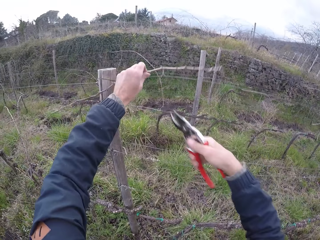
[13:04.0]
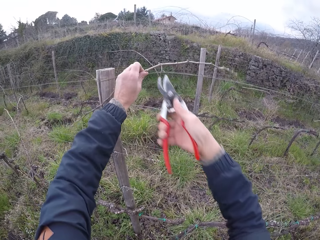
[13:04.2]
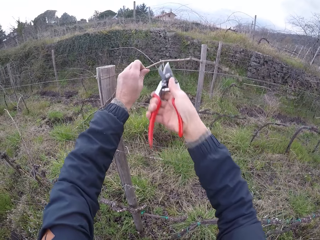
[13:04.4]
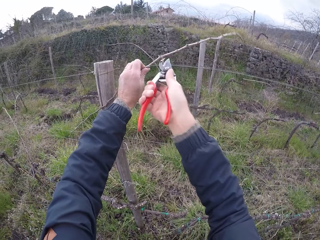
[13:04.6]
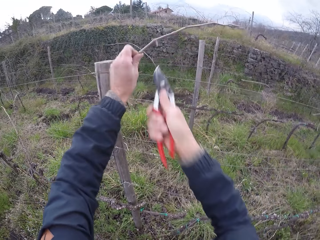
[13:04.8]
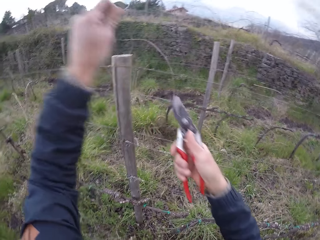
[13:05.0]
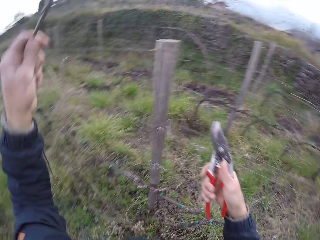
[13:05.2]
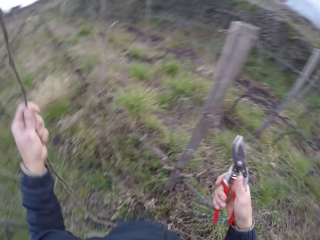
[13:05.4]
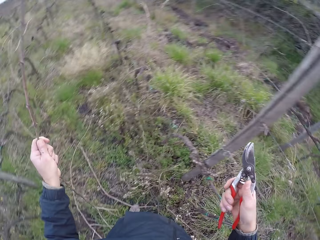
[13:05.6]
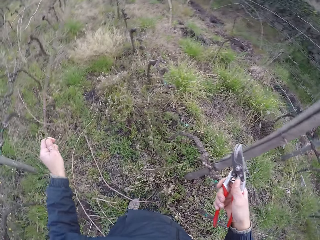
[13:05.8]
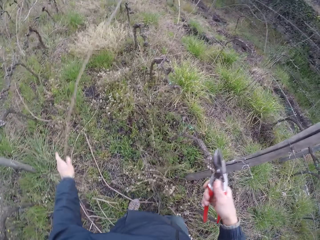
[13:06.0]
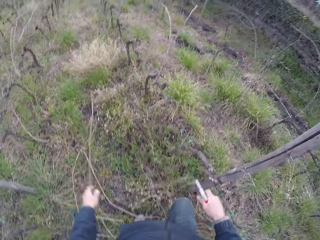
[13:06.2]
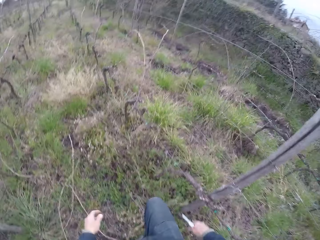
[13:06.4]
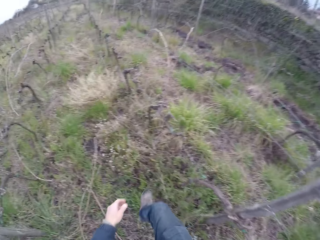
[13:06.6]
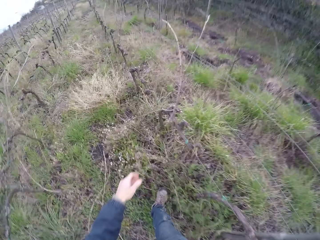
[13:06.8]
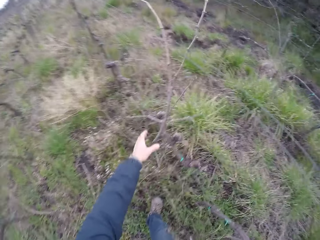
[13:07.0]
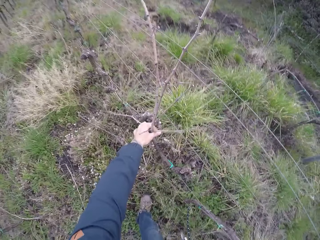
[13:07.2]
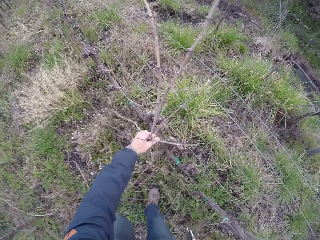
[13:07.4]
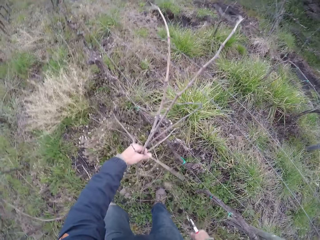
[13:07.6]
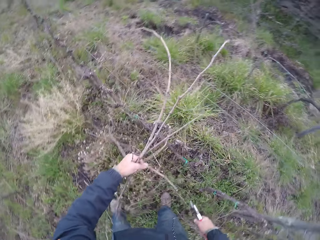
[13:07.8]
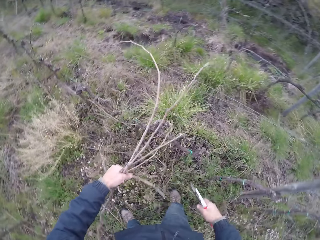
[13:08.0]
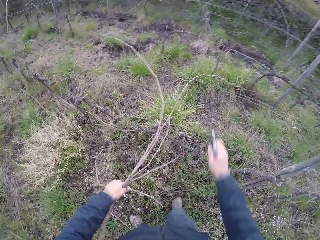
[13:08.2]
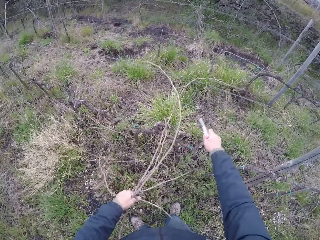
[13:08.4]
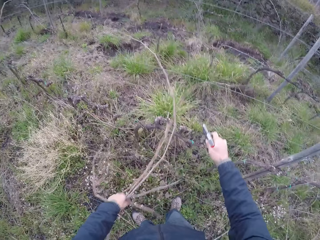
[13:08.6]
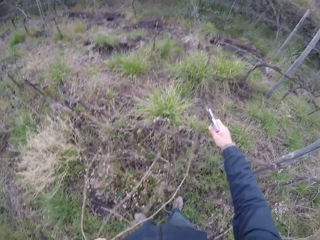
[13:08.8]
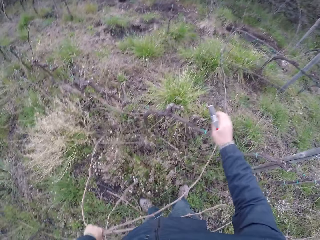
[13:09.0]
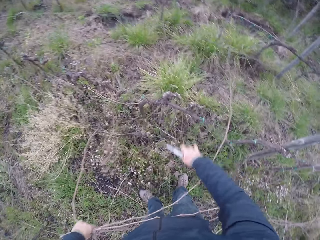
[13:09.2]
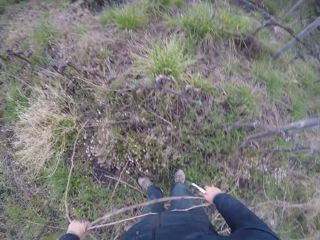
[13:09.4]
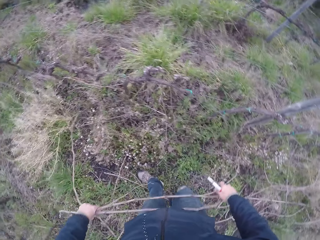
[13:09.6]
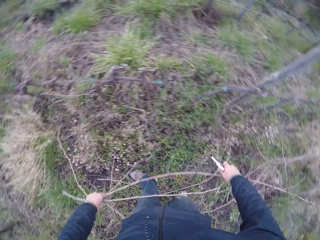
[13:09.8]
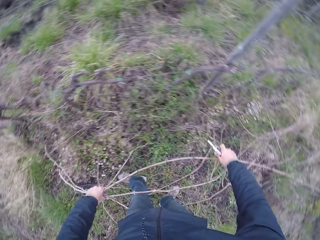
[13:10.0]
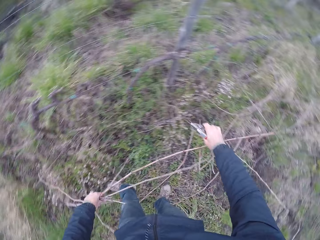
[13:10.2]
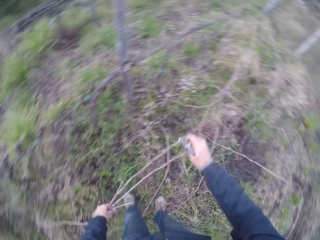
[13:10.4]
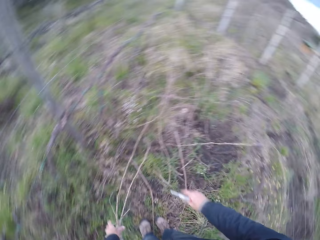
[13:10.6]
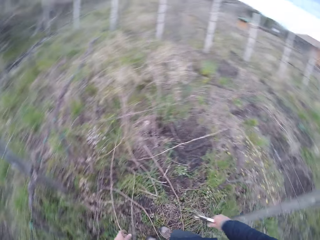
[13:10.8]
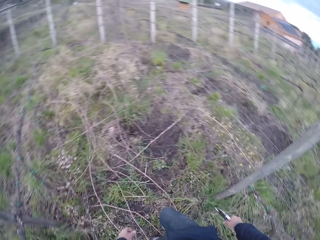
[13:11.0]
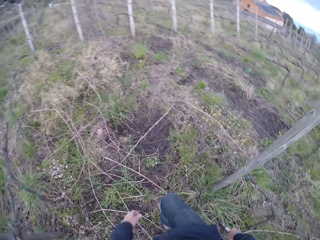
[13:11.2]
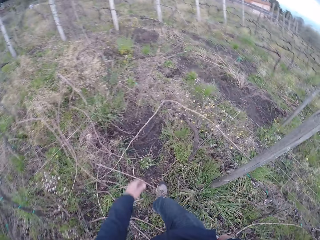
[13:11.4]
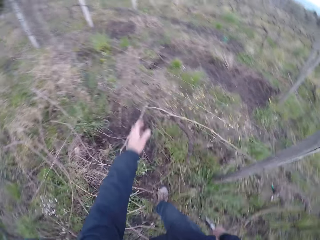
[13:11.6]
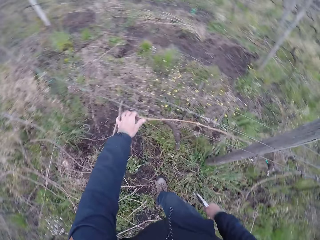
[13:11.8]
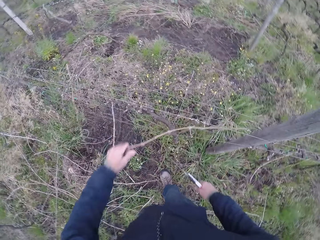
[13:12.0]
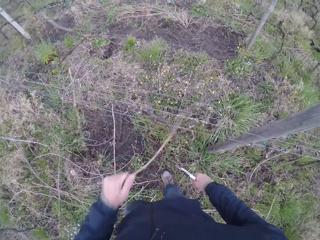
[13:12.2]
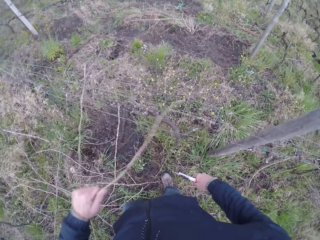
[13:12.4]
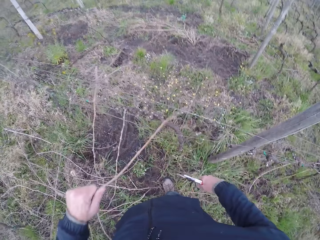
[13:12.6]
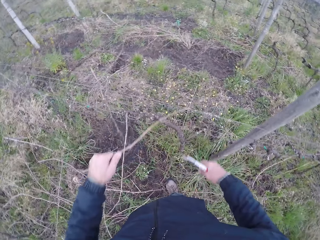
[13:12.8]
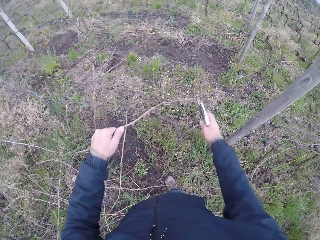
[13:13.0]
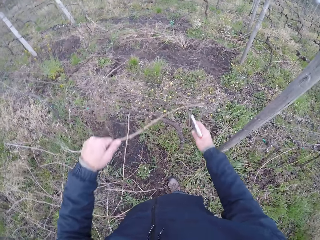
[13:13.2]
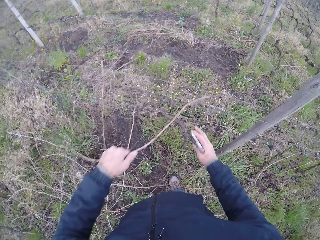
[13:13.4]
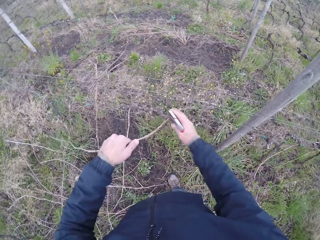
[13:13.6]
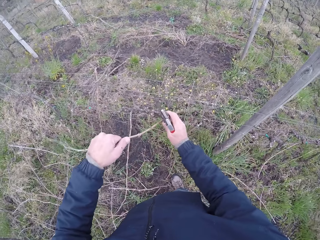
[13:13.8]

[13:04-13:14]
The camera wearer snips the twig with the secateurs in her right hand. They drop the twig on the ground in her left hand. They walk along the fence. They grab a twig with her left hand. They pull the stick from the fence. They grab the fence with her right hand. They hold the twig with both hands. They drop the twig with her left hand. They walk around the field. They grab the twig with her left hand. They pull the stick from the fence with both hands.

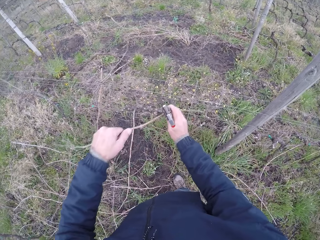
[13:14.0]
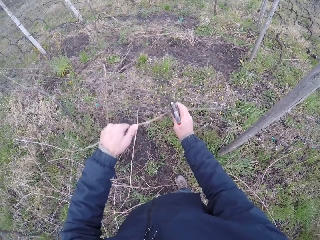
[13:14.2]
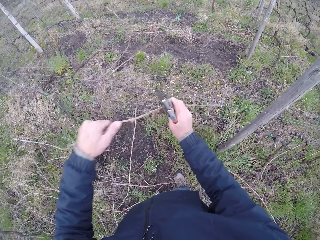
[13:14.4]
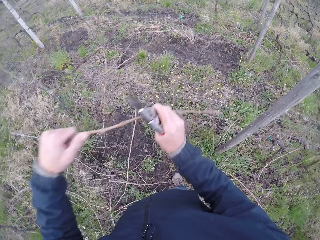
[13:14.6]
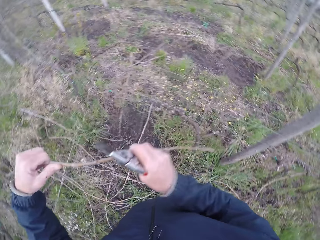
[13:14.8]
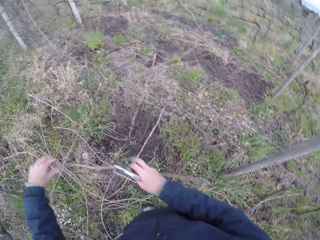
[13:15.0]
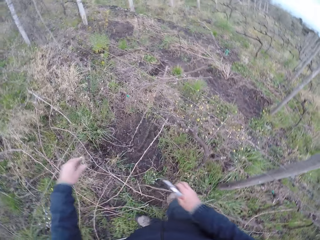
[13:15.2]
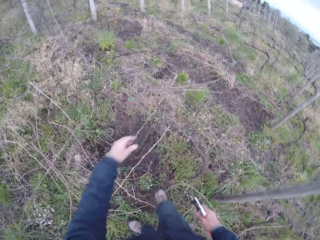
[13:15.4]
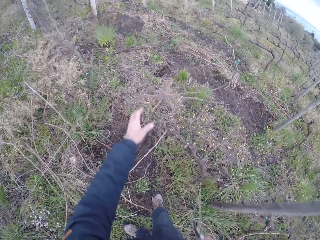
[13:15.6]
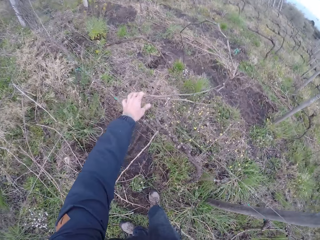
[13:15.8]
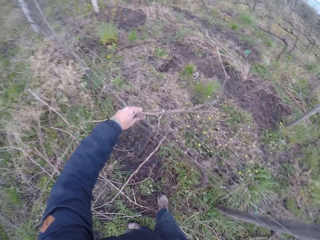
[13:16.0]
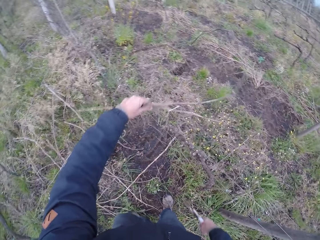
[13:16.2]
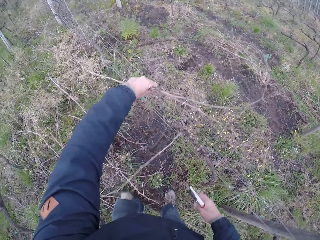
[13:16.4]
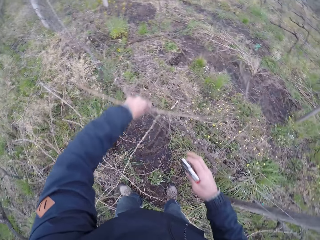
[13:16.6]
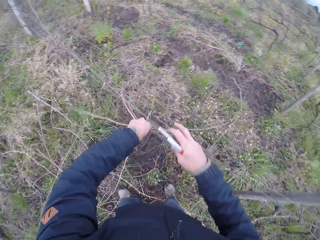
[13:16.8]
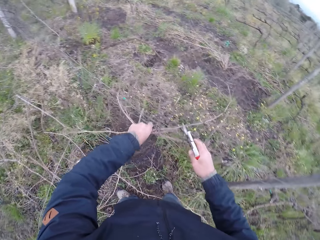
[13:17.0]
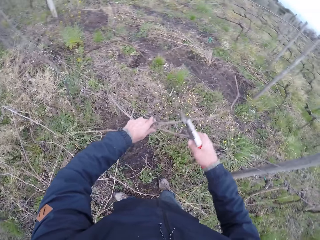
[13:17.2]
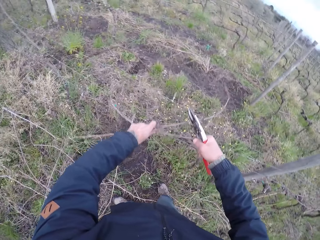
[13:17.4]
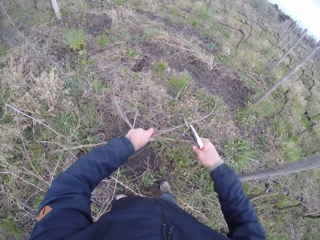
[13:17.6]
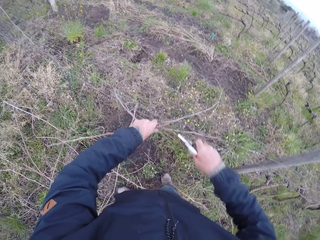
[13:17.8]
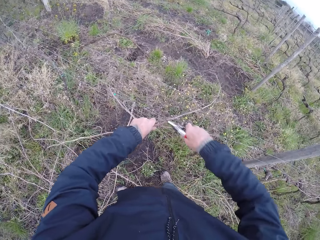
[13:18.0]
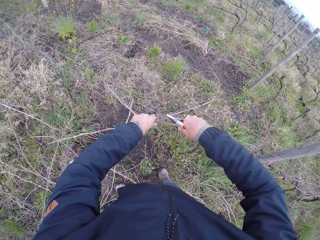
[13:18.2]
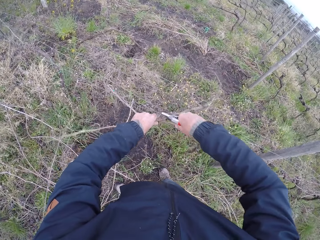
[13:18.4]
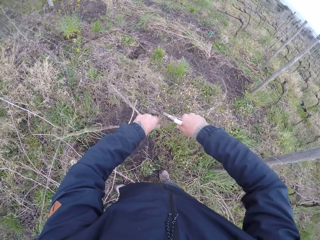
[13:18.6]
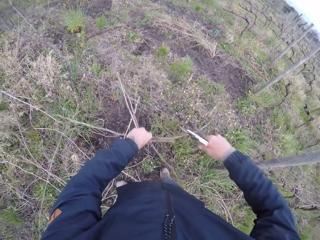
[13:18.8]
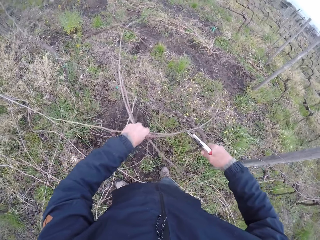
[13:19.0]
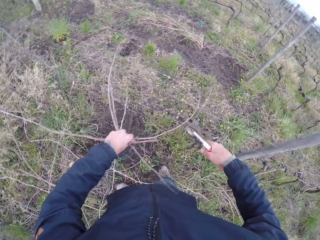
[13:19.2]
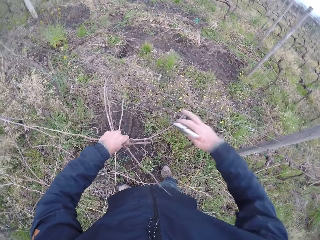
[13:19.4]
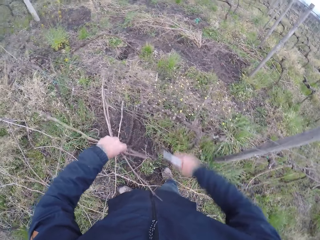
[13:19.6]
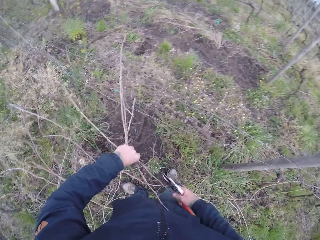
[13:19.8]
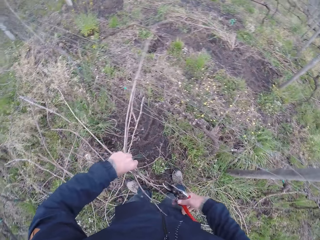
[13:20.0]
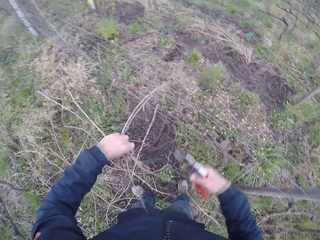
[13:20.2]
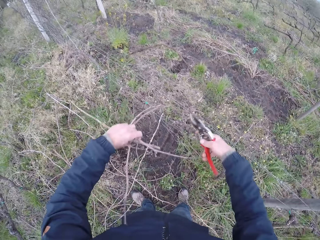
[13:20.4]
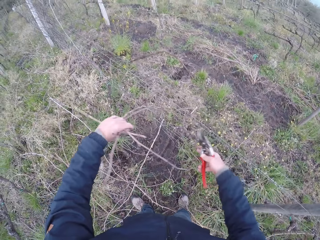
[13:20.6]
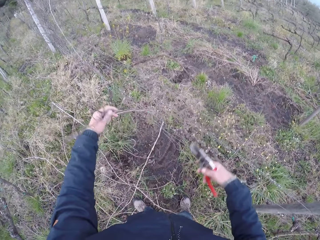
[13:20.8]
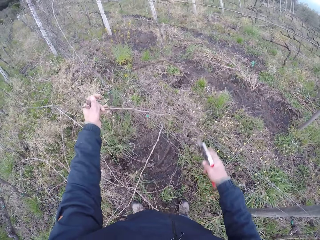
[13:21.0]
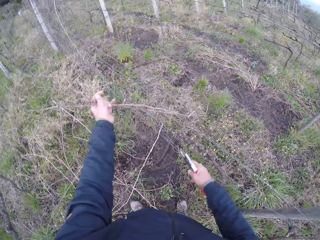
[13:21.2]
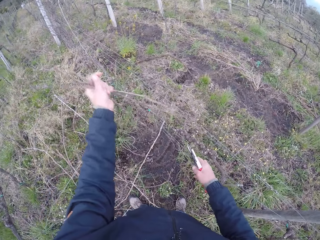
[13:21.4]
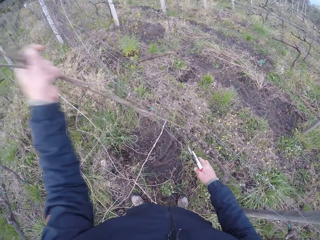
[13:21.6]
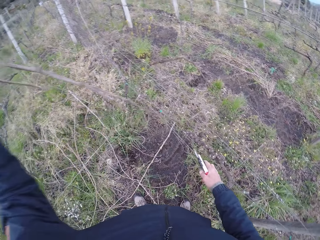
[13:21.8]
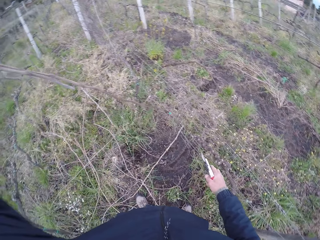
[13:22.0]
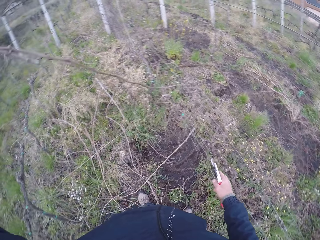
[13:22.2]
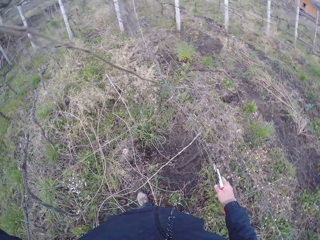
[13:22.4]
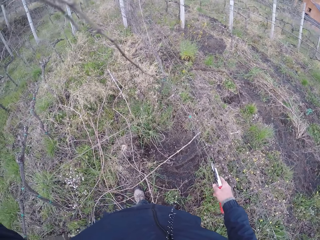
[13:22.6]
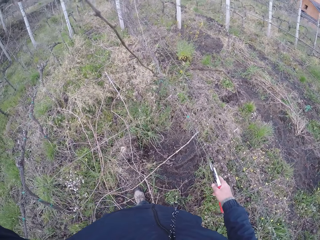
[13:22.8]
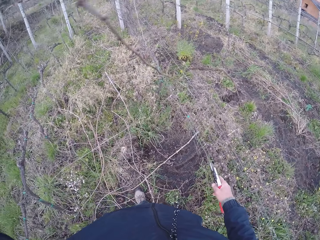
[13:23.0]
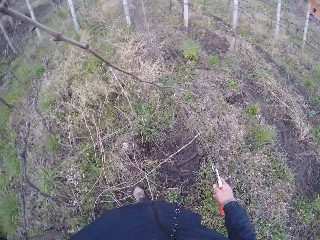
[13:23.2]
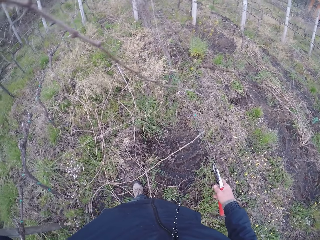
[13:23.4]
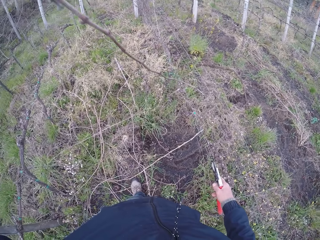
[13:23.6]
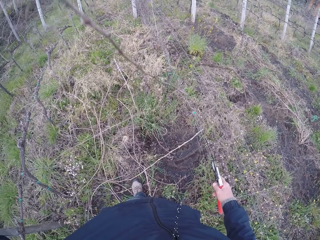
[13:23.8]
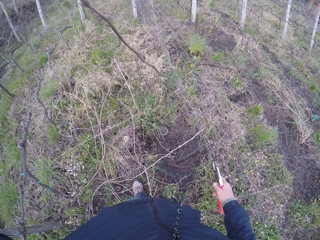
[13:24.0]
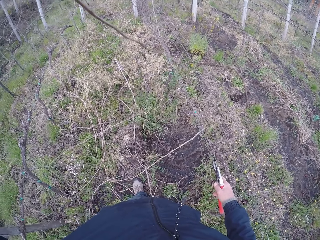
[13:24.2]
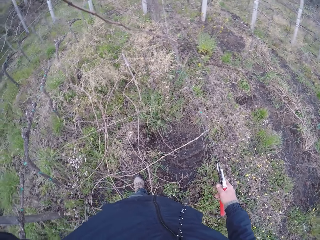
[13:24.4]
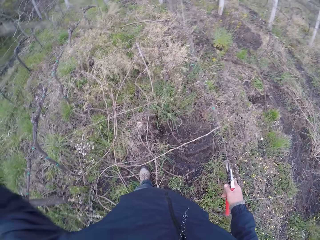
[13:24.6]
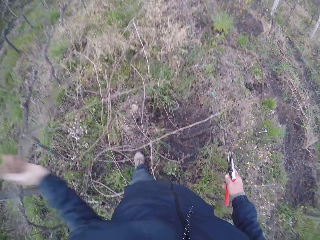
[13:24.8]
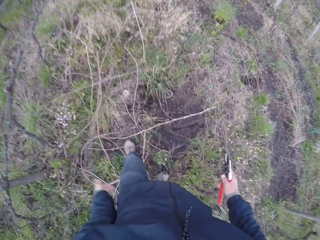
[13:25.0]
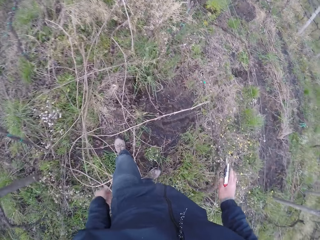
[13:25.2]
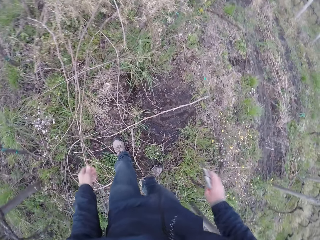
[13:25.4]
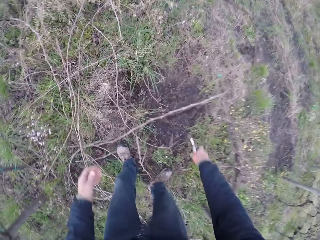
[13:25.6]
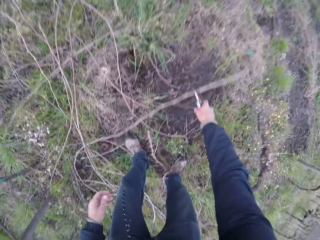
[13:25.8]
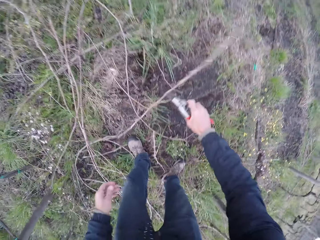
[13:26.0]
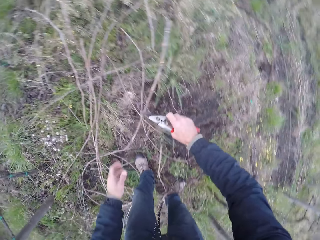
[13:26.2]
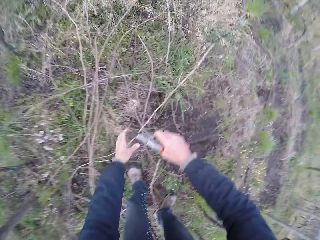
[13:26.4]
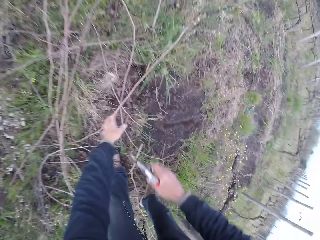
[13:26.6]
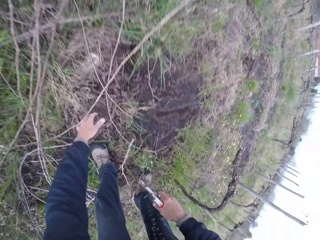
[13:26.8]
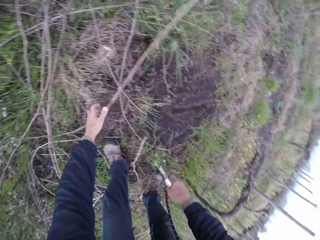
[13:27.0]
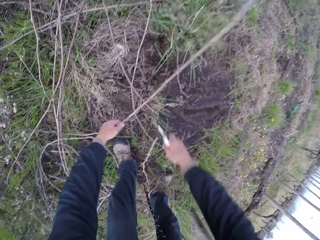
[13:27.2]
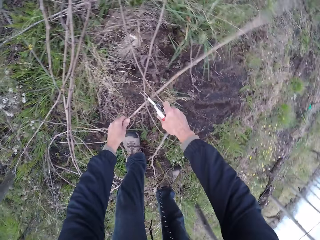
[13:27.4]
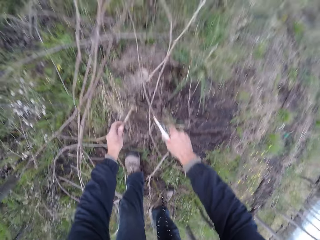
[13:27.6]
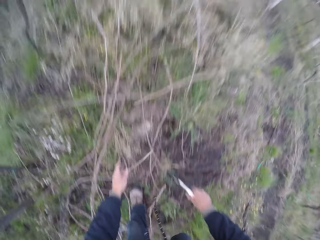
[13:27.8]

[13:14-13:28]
The camera wearer drops the twig on the ground with both hands. They pull the stick from the fence. They grab a twig with her left hand. They drag the twig with both hands. They snip the twig with the secateurs or pruning shears in her right hand. They grab the twig with both hands. They drag the twig from the fence with her left hand. They cut the stick with the pruning shears. They hold the fence with her right hand. They pull the twig from the fence in her left hand. They drop the twig on the ground with her left hand. They pick up the twig with the secateurs in her right hand. They bend. They push the stick aside with the pruning shears. They grab the twig with her left hand. They pull the stick. They snip the twig with the secateurs in her right hand.
